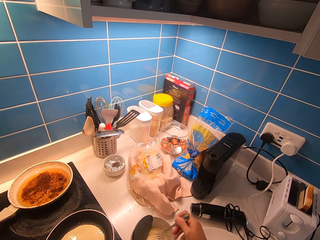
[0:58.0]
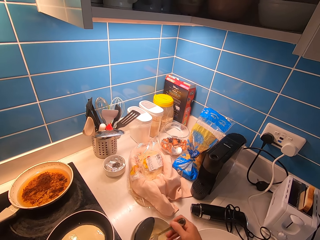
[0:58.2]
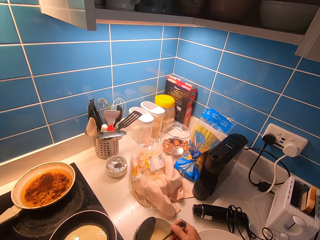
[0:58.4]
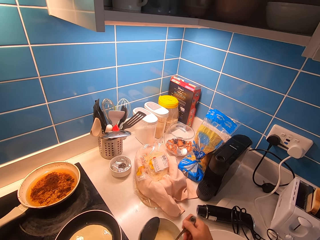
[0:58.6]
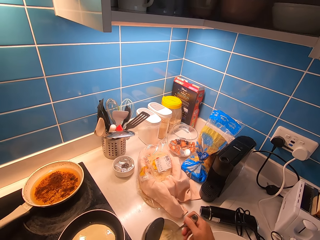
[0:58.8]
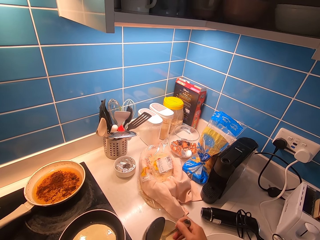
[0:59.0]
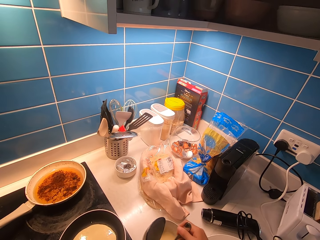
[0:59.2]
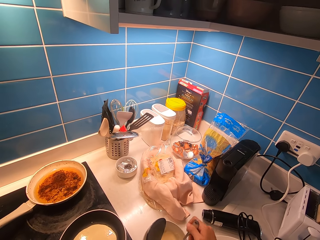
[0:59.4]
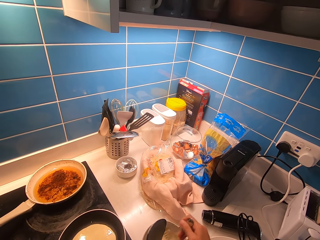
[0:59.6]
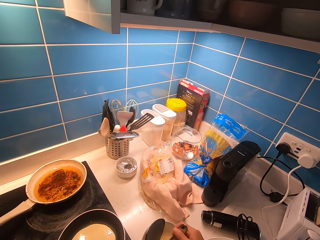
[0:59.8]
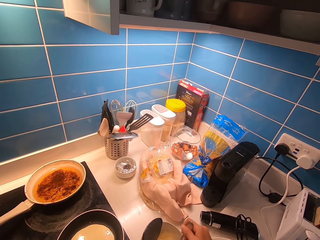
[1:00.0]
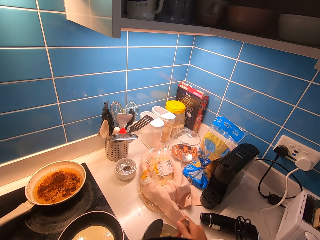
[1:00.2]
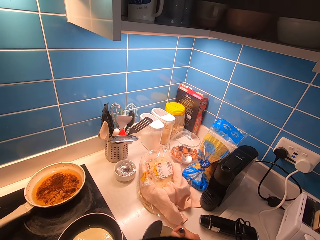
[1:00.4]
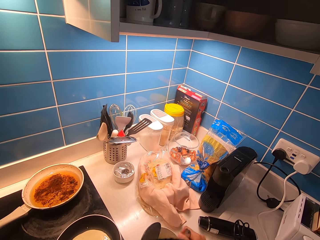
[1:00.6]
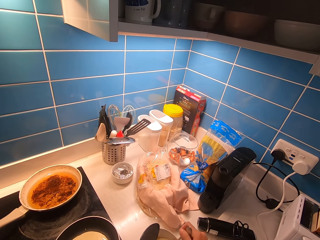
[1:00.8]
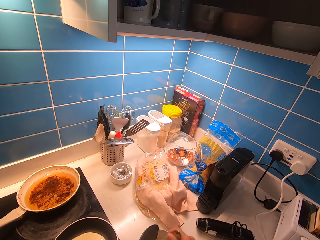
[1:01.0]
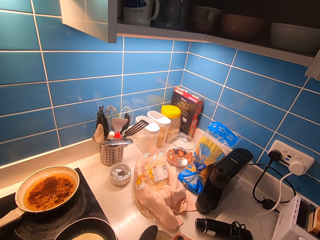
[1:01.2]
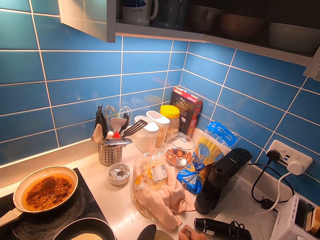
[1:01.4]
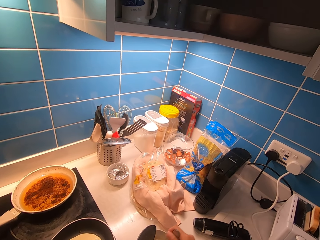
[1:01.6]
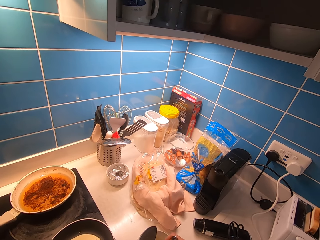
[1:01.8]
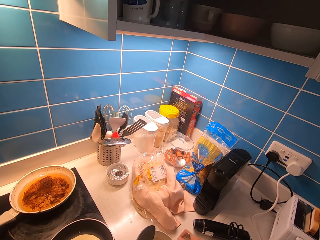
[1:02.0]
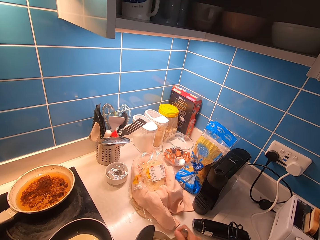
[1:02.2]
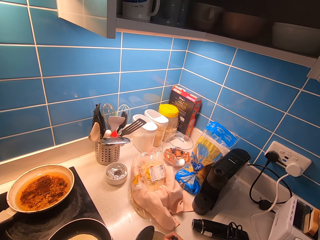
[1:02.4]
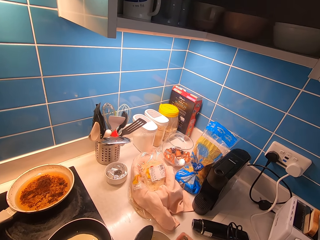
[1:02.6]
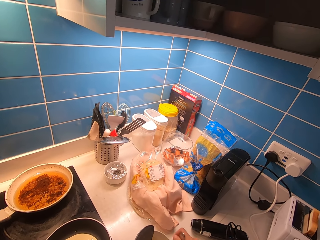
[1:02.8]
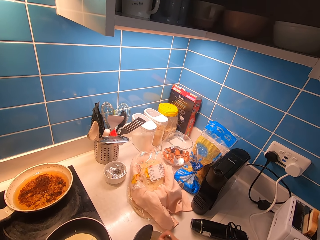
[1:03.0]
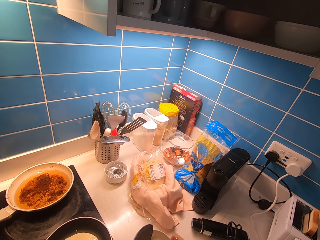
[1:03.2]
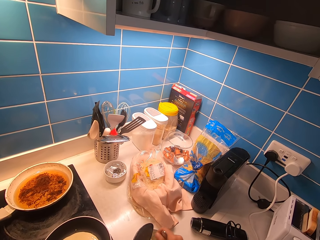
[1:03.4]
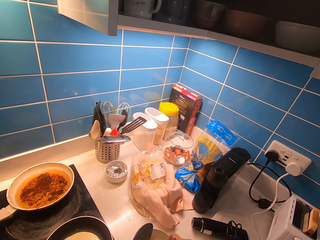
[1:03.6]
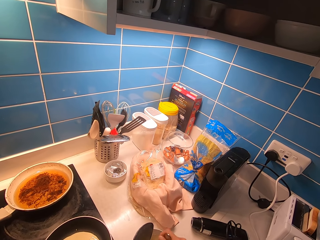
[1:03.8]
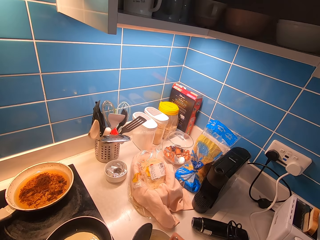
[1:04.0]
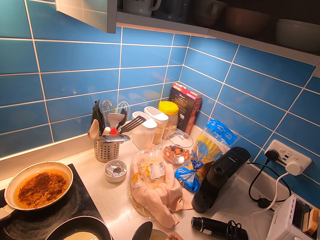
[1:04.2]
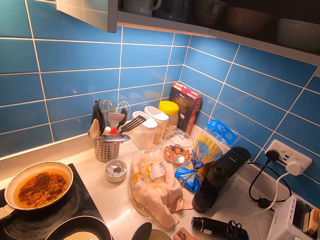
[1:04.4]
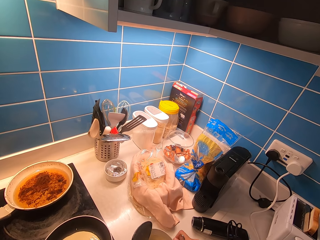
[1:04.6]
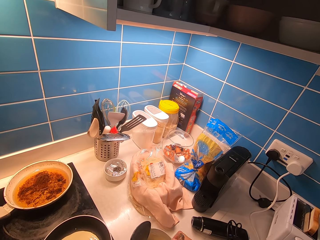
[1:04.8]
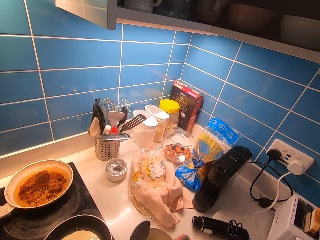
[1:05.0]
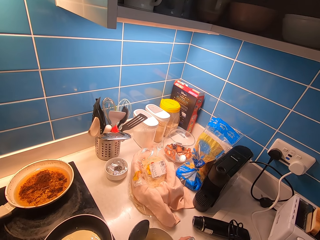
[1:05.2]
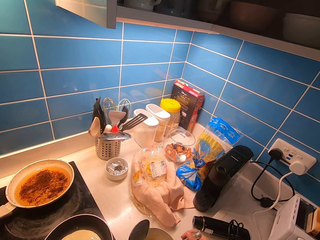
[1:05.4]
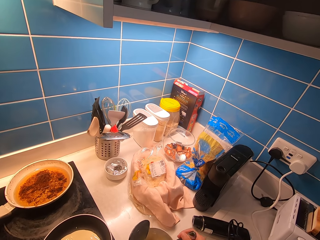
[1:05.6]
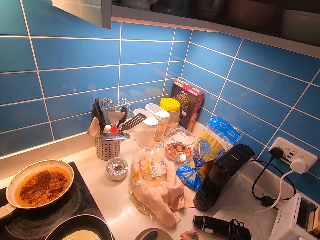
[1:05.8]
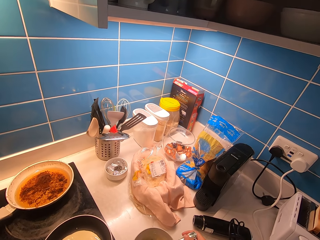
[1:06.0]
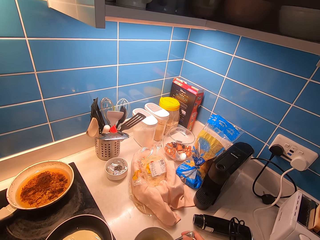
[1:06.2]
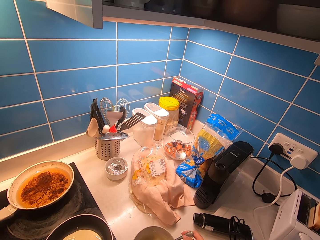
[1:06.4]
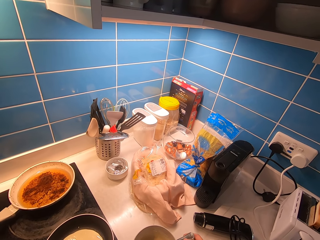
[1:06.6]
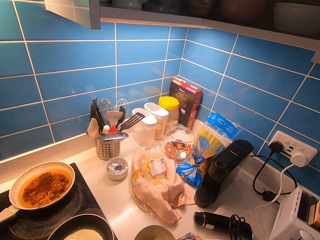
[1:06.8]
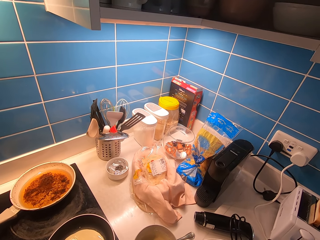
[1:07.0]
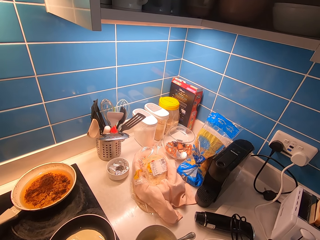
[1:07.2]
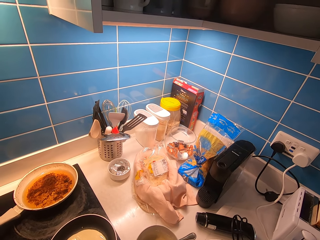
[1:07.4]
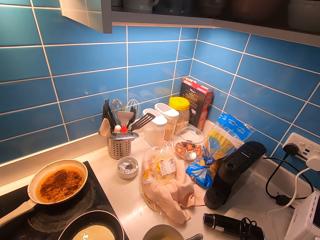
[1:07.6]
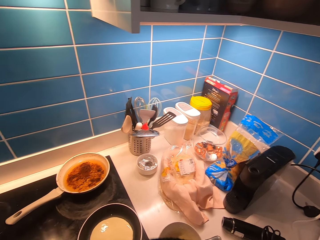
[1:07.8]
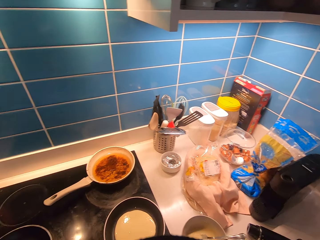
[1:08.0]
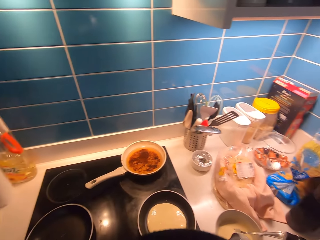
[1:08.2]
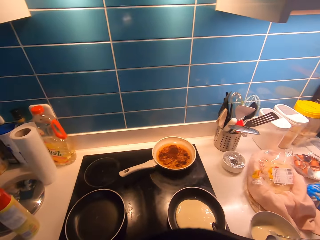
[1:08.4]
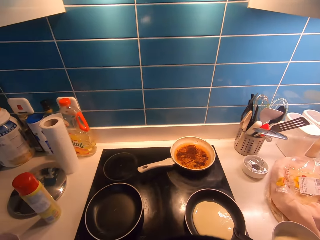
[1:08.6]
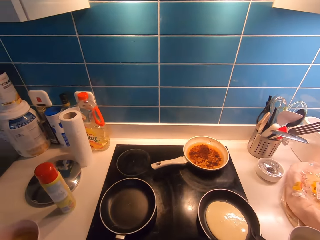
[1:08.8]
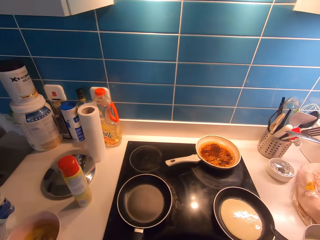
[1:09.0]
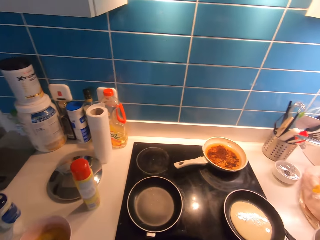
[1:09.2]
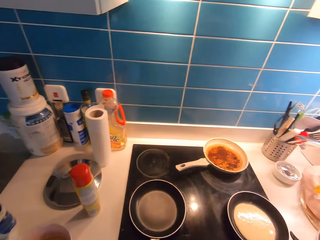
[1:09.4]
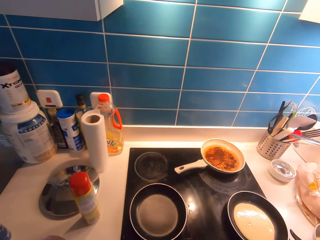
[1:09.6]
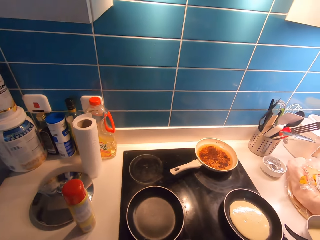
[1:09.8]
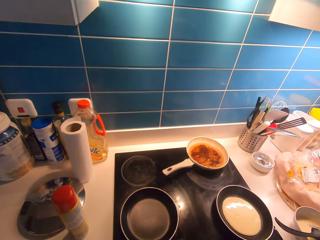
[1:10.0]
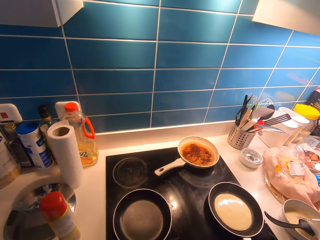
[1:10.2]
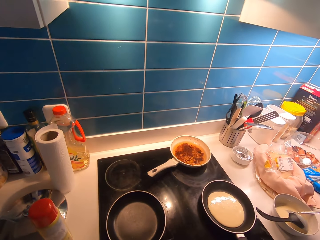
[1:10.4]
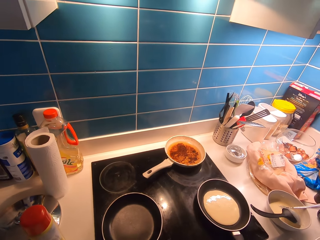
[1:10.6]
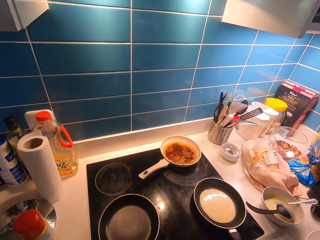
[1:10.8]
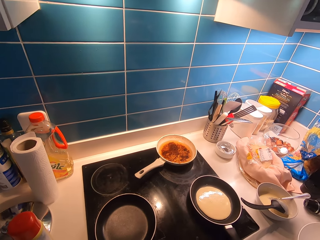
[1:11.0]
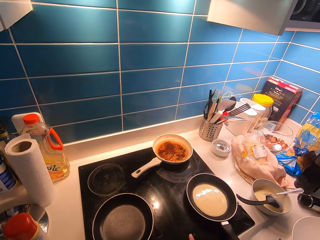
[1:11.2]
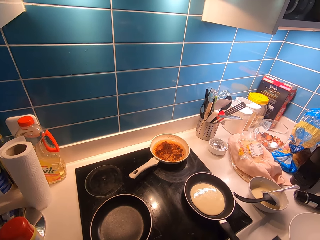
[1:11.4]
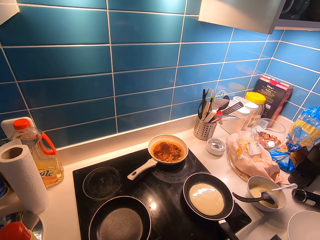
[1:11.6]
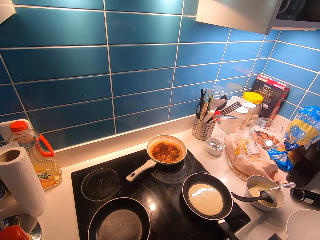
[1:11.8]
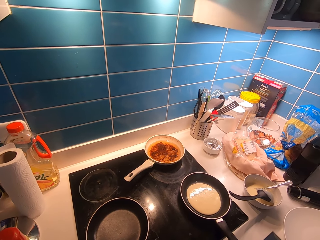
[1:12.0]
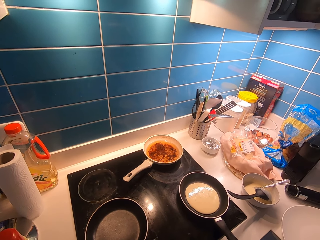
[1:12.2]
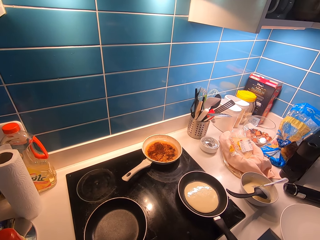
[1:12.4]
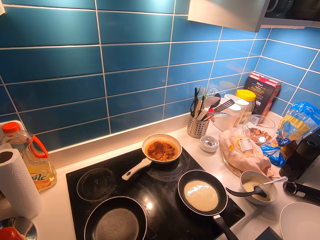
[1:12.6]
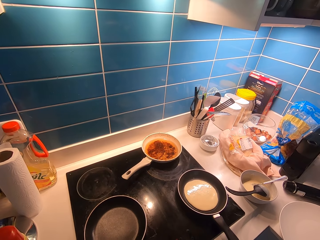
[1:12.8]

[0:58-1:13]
The camera wearer looks around.

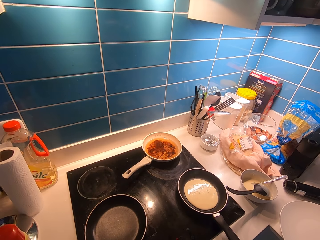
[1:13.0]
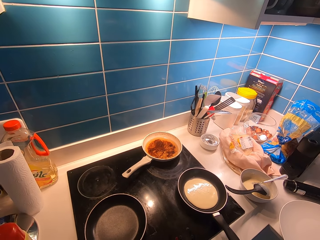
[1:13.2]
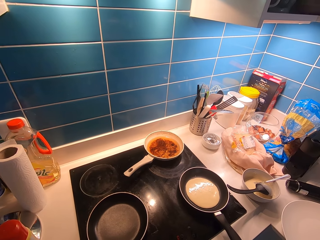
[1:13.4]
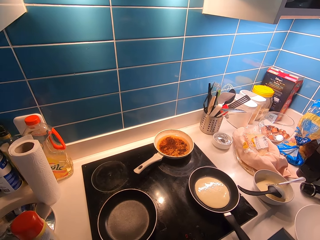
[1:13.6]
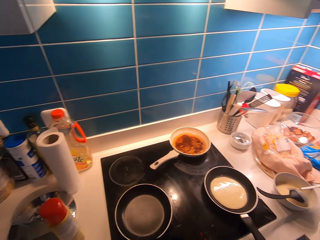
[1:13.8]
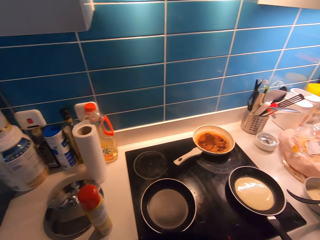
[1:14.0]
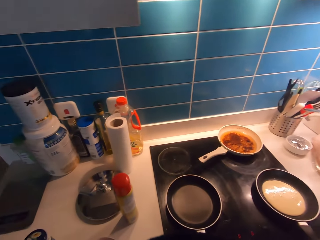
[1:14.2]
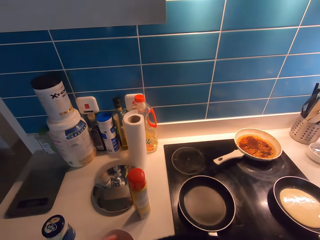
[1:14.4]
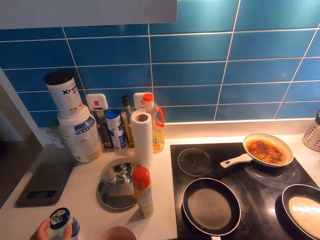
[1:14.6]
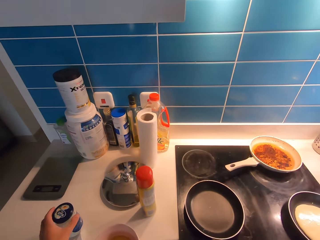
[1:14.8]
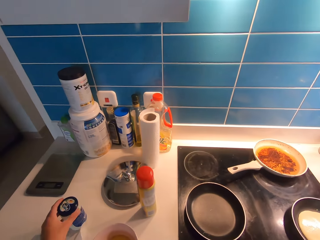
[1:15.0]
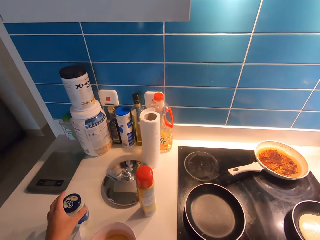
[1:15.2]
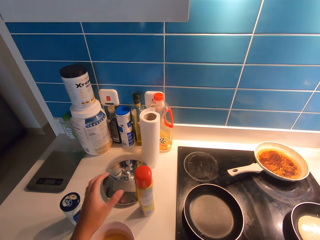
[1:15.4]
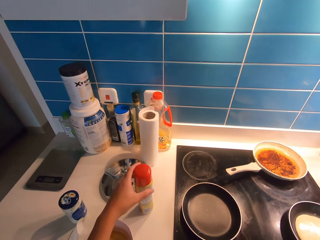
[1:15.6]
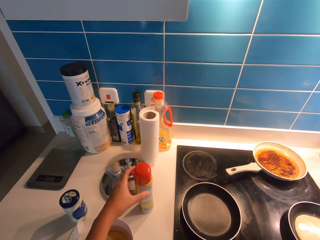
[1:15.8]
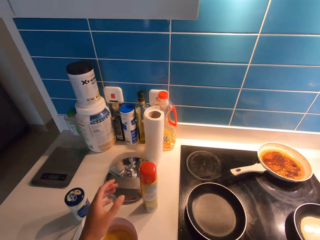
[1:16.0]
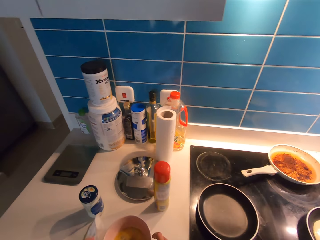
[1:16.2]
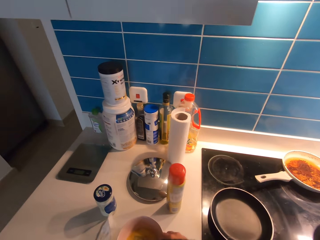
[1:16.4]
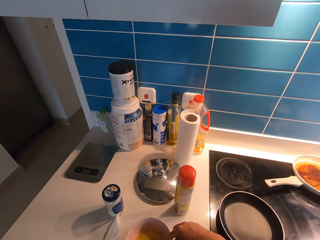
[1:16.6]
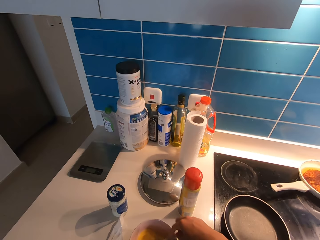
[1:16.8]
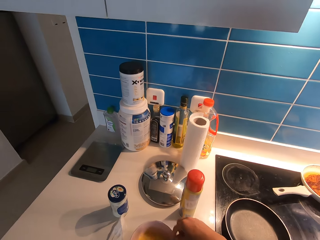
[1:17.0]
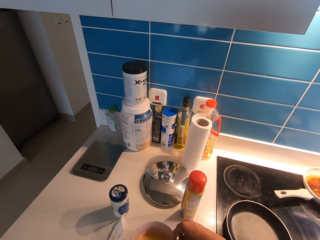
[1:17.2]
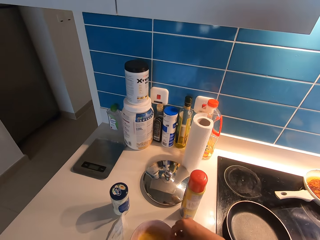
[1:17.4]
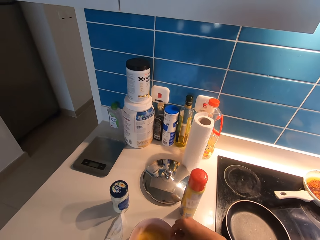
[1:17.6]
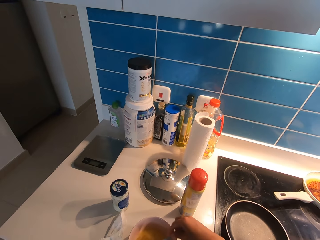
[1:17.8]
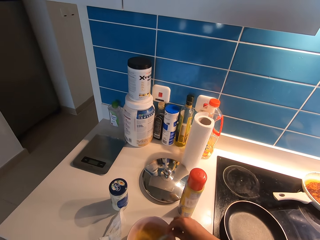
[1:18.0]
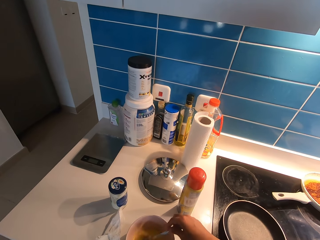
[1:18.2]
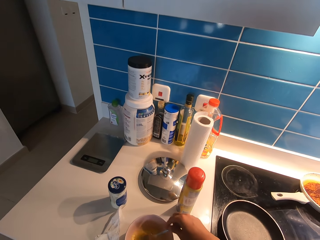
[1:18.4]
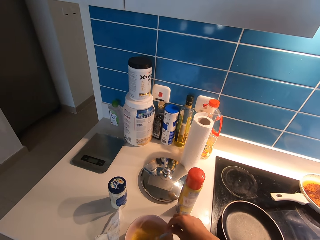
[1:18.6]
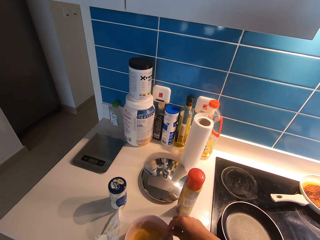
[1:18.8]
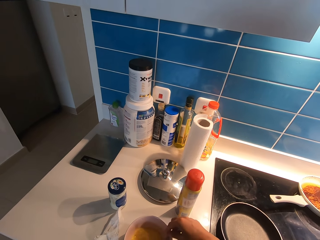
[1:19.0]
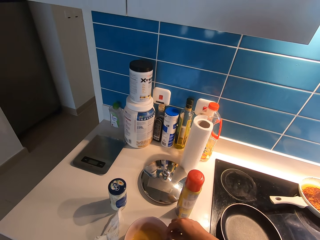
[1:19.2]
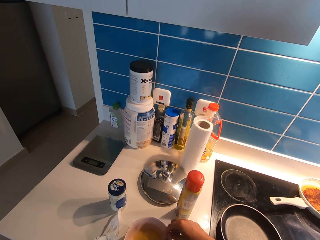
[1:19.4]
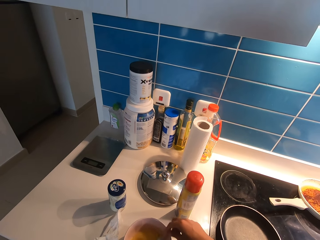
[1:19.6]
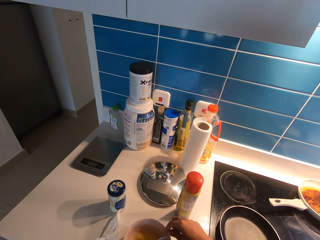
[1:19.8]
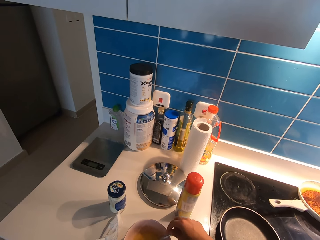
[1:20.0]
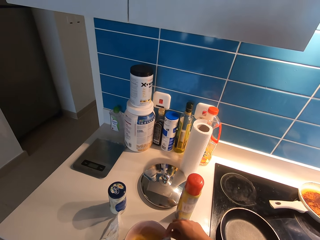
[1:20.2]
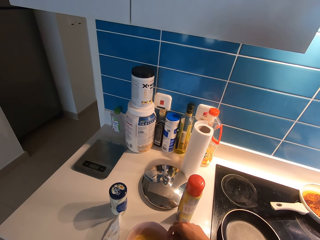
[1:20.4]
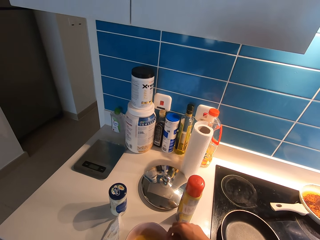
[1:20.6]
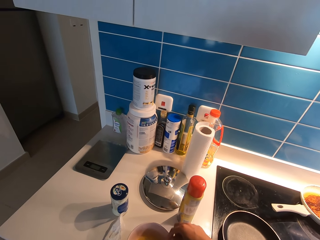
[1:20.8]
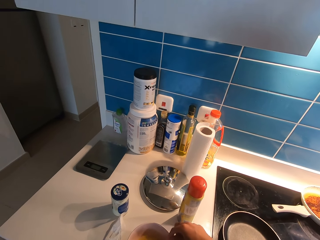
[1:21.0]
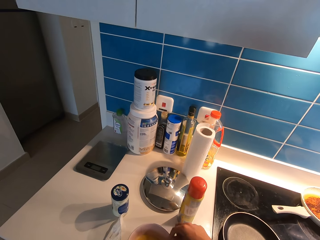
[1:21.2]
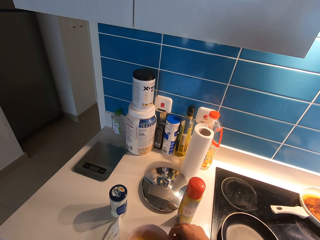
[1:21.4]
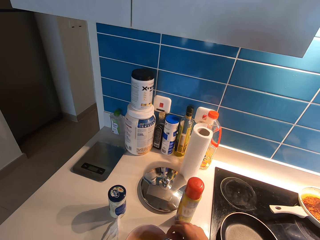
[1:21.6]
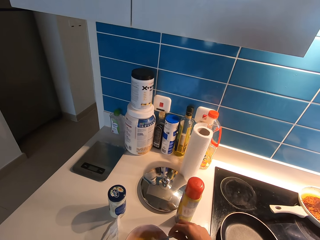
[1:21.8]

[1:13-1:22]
The camera wearer adjusts the position of the jar of mayonnaise on the table. They touch the container and touch the spray. They stir the eggs in a bowl using a fork or spoon.
